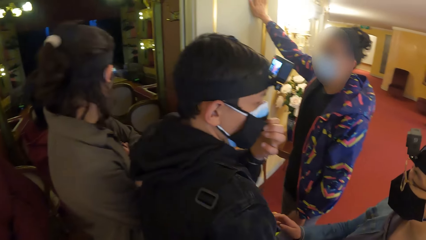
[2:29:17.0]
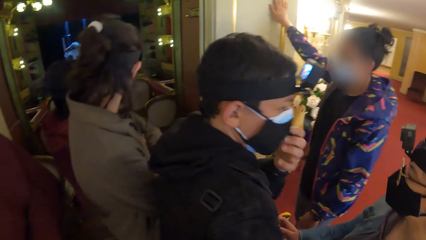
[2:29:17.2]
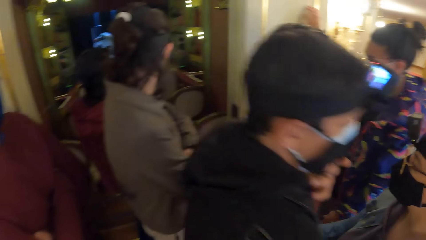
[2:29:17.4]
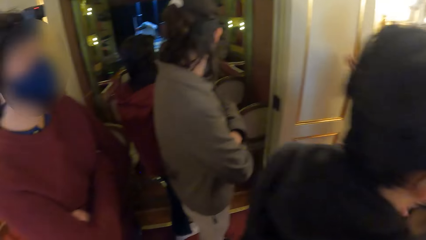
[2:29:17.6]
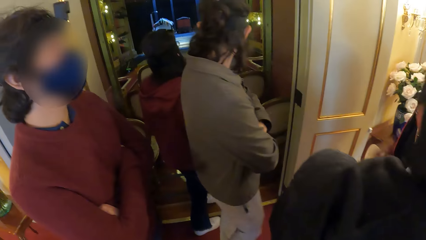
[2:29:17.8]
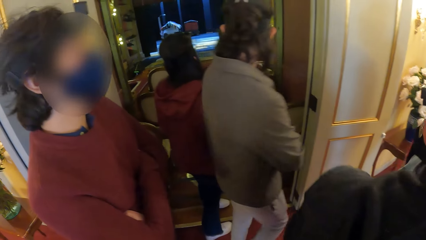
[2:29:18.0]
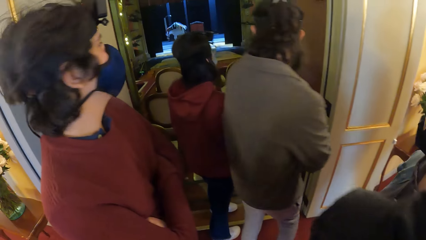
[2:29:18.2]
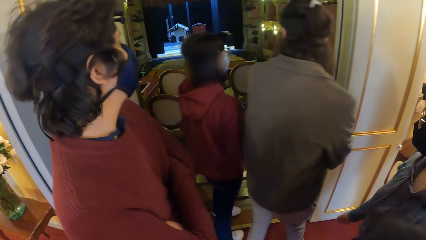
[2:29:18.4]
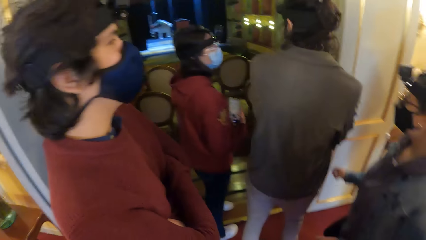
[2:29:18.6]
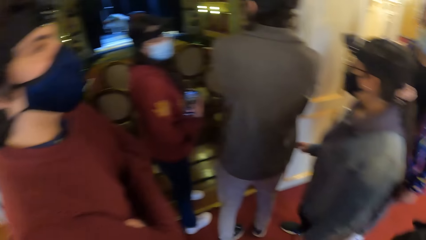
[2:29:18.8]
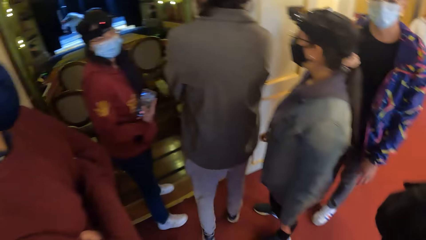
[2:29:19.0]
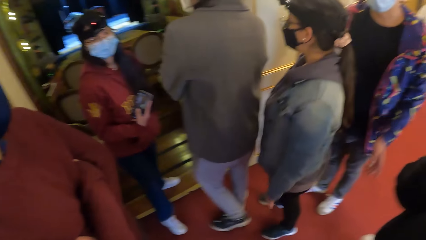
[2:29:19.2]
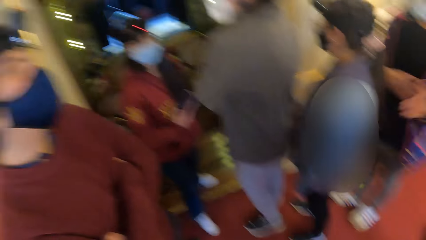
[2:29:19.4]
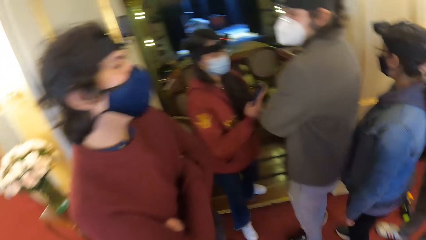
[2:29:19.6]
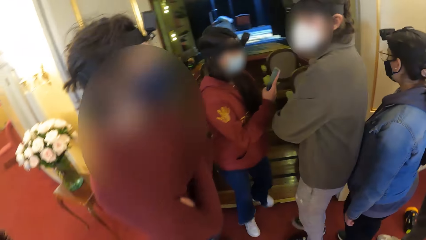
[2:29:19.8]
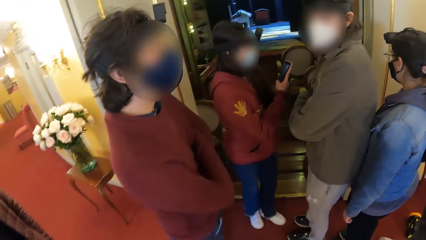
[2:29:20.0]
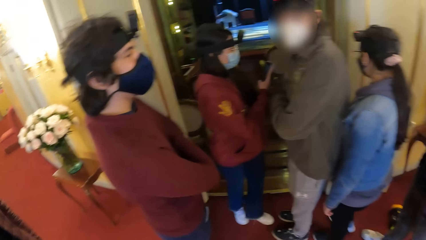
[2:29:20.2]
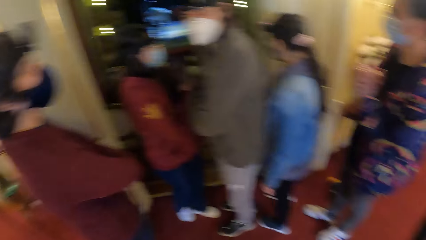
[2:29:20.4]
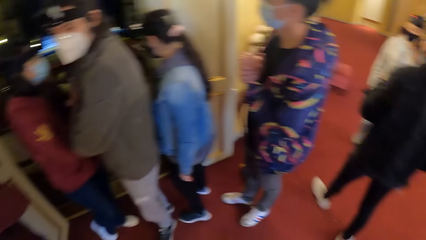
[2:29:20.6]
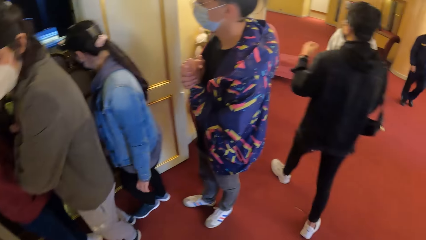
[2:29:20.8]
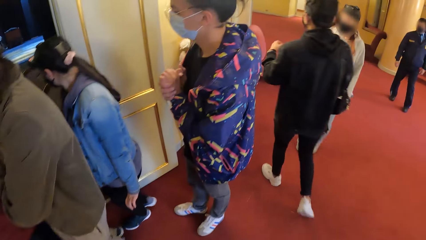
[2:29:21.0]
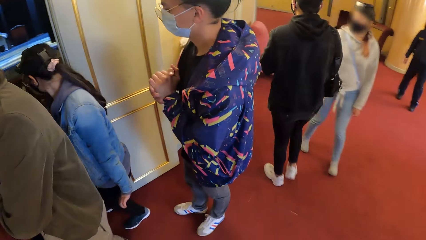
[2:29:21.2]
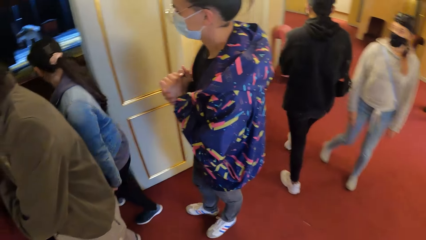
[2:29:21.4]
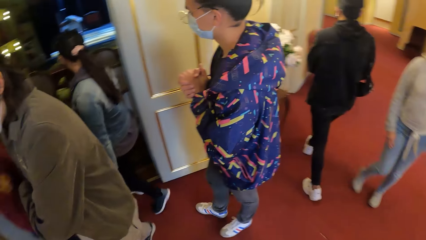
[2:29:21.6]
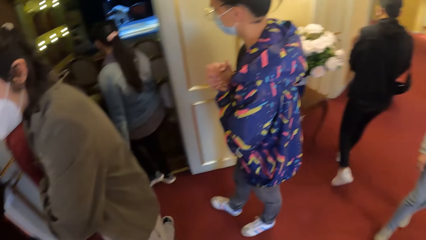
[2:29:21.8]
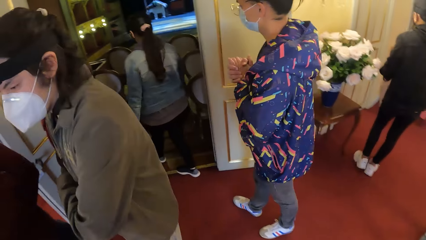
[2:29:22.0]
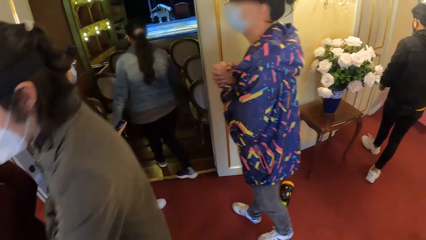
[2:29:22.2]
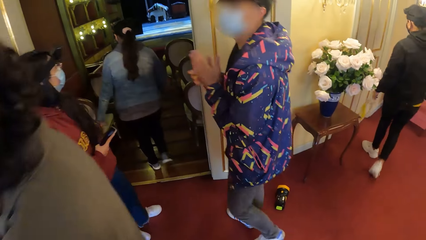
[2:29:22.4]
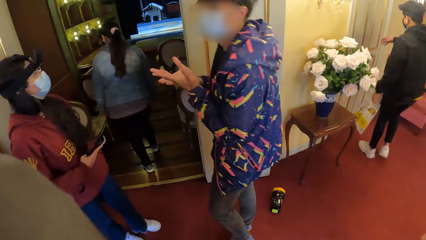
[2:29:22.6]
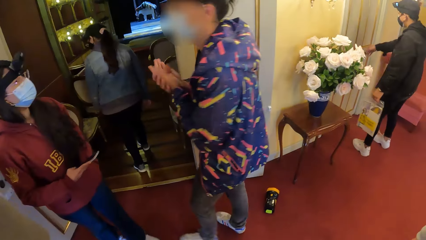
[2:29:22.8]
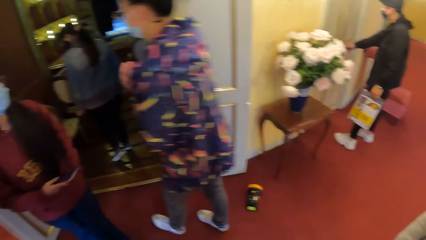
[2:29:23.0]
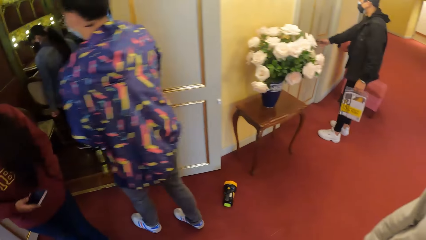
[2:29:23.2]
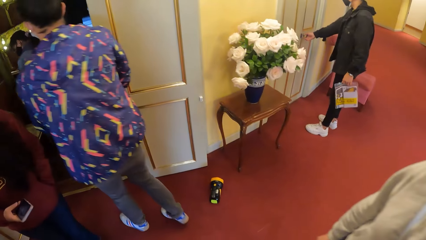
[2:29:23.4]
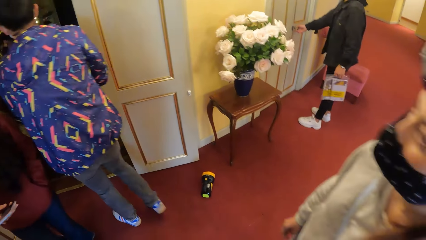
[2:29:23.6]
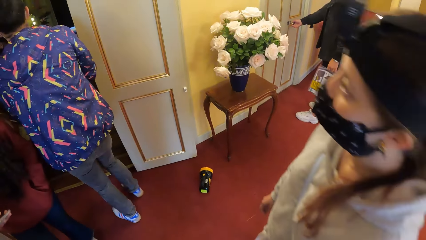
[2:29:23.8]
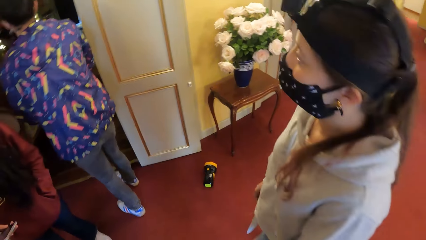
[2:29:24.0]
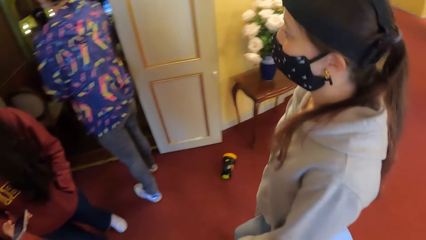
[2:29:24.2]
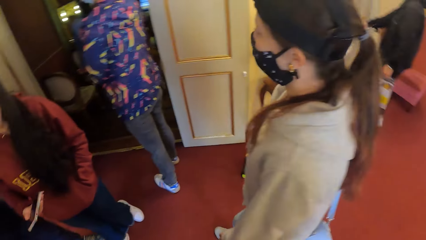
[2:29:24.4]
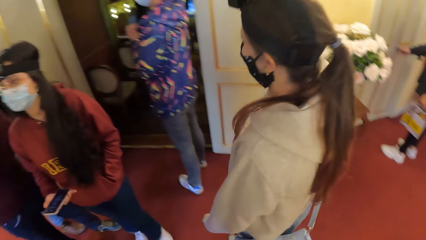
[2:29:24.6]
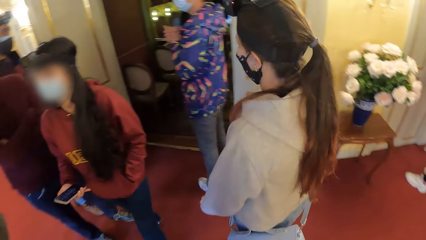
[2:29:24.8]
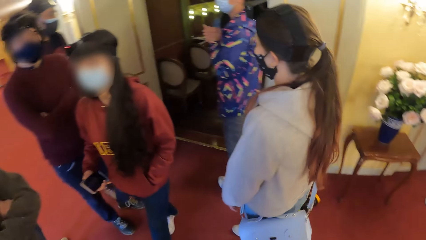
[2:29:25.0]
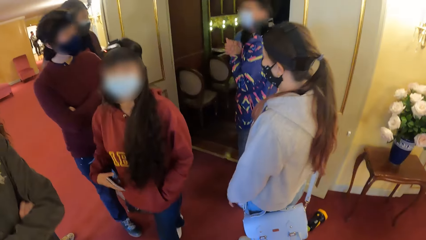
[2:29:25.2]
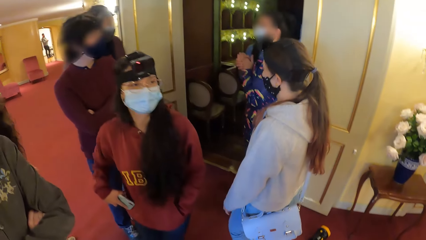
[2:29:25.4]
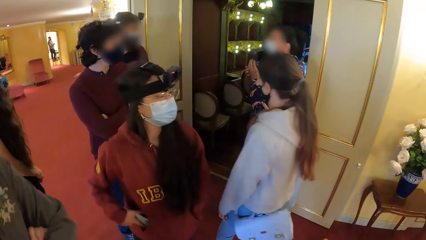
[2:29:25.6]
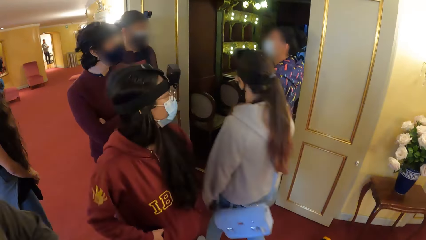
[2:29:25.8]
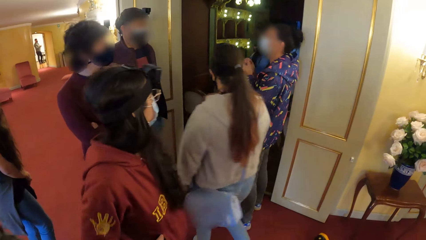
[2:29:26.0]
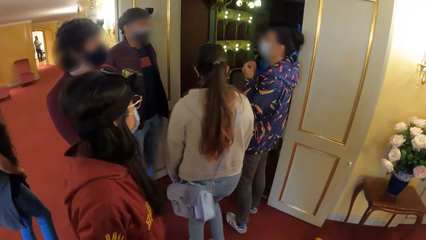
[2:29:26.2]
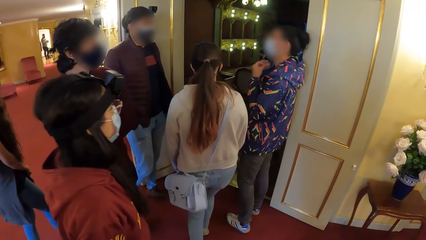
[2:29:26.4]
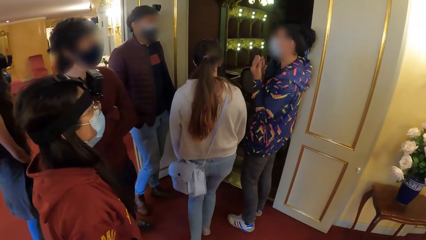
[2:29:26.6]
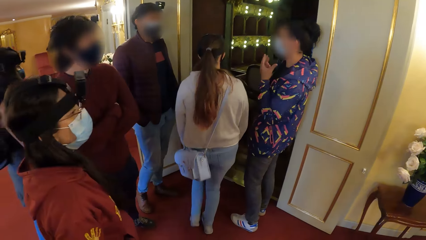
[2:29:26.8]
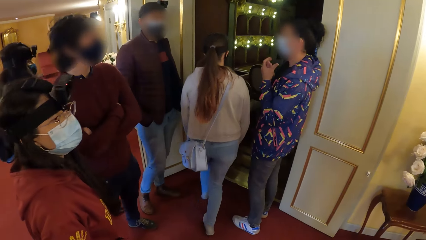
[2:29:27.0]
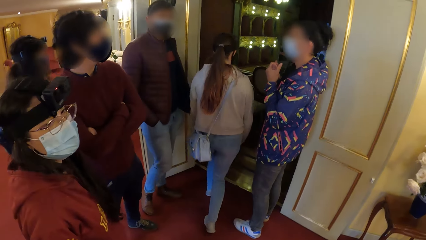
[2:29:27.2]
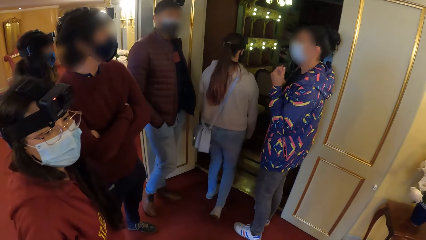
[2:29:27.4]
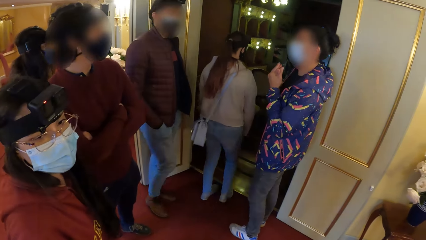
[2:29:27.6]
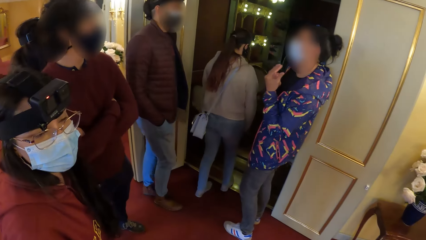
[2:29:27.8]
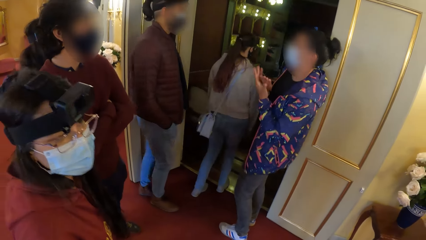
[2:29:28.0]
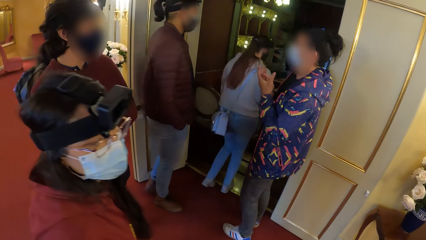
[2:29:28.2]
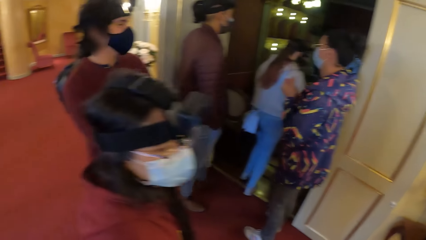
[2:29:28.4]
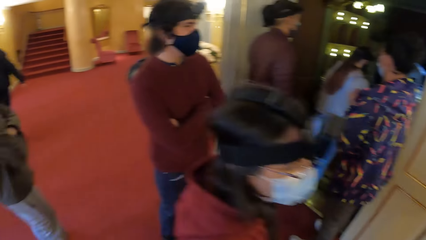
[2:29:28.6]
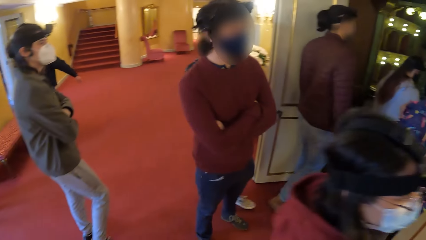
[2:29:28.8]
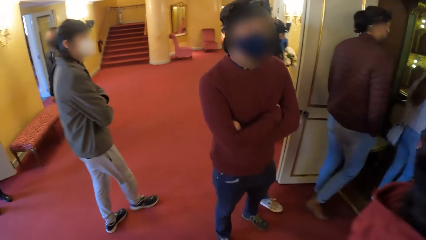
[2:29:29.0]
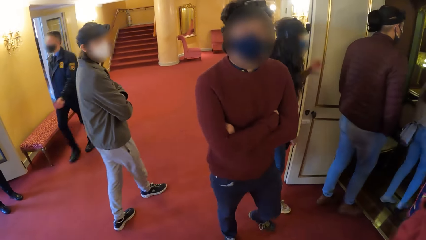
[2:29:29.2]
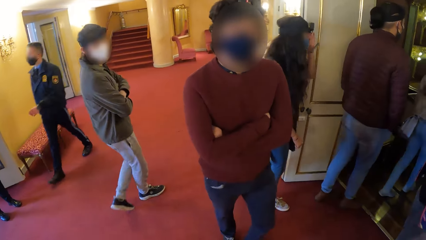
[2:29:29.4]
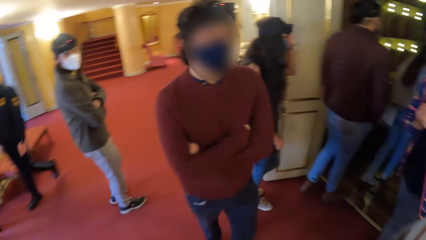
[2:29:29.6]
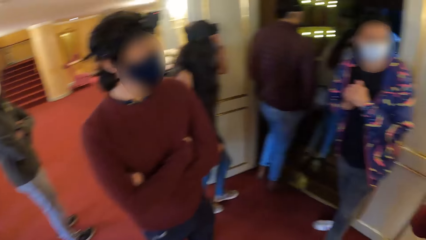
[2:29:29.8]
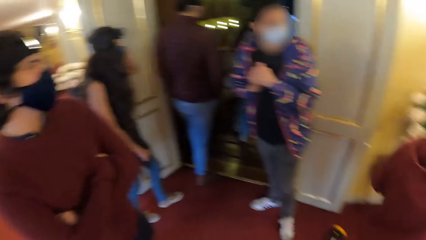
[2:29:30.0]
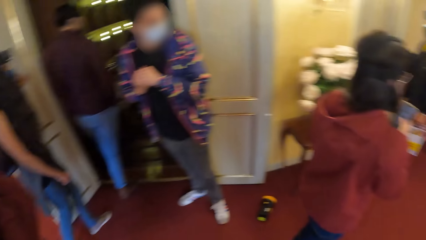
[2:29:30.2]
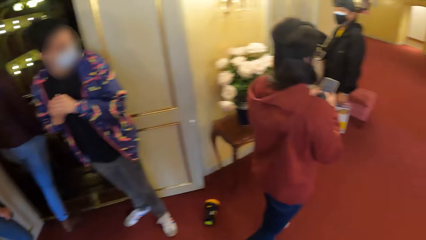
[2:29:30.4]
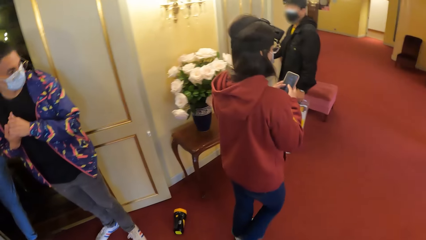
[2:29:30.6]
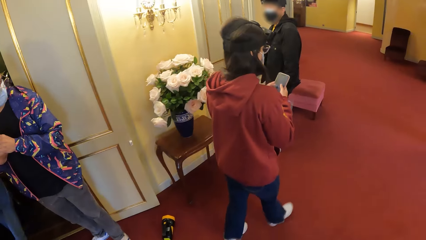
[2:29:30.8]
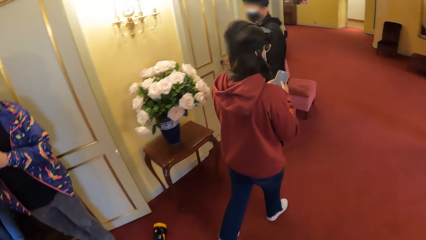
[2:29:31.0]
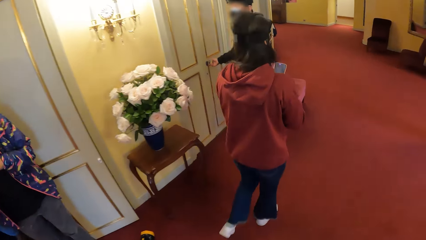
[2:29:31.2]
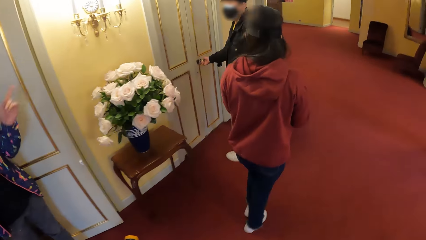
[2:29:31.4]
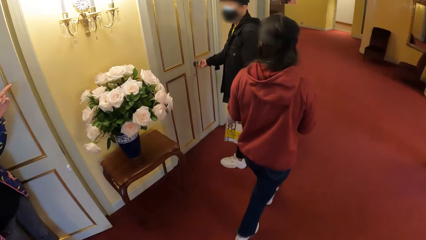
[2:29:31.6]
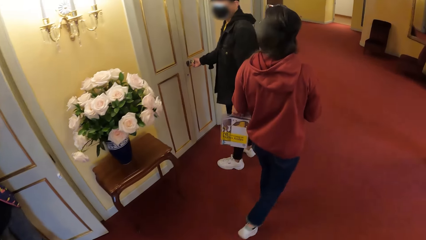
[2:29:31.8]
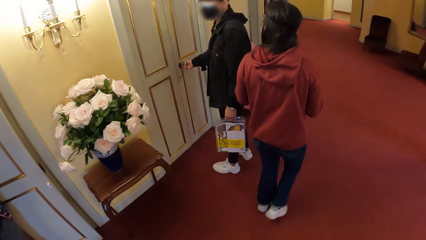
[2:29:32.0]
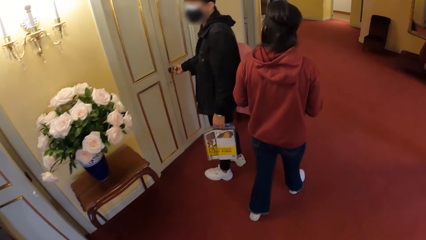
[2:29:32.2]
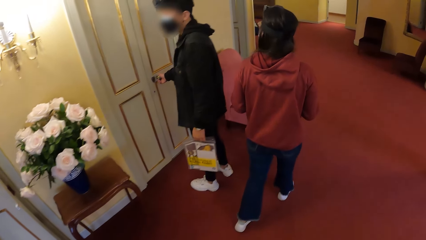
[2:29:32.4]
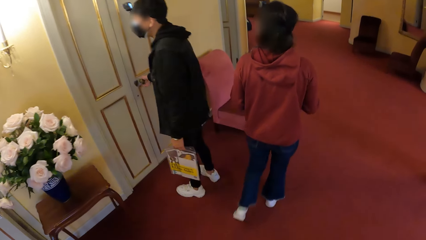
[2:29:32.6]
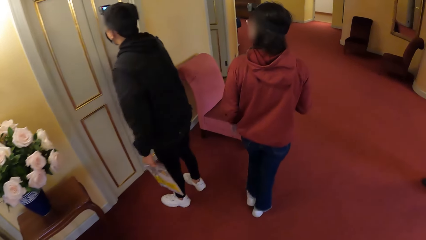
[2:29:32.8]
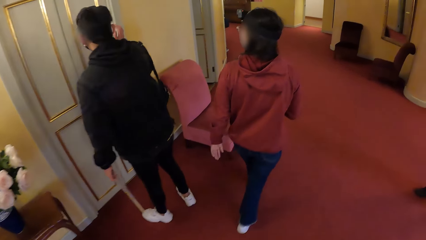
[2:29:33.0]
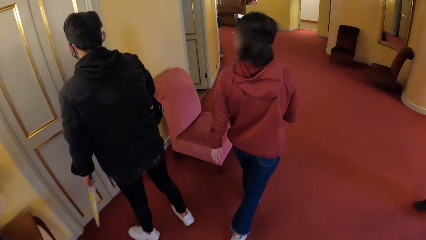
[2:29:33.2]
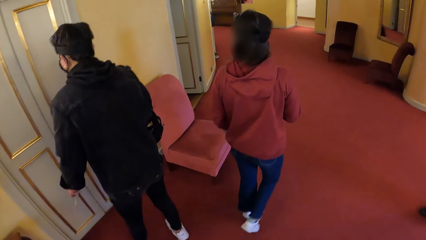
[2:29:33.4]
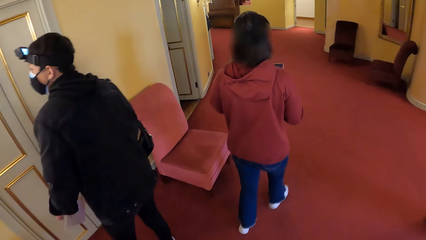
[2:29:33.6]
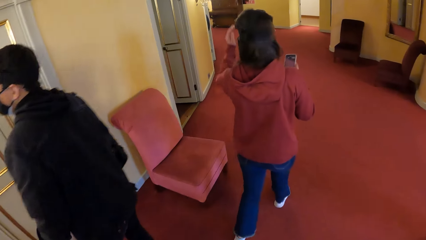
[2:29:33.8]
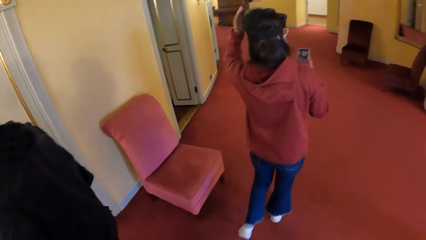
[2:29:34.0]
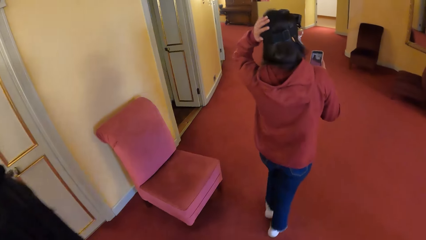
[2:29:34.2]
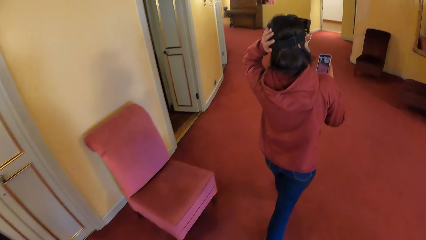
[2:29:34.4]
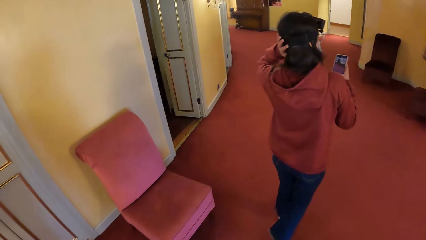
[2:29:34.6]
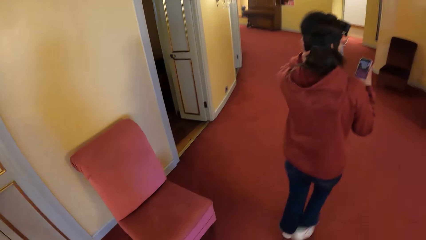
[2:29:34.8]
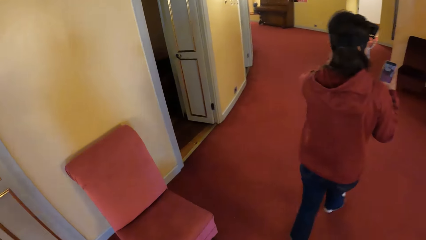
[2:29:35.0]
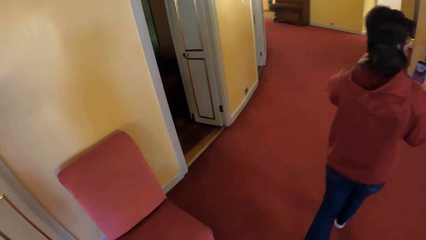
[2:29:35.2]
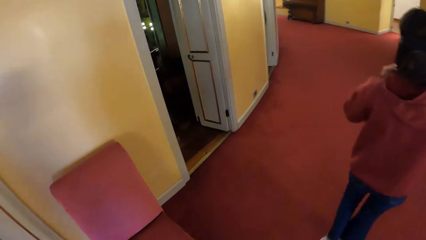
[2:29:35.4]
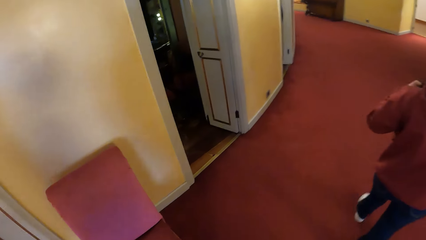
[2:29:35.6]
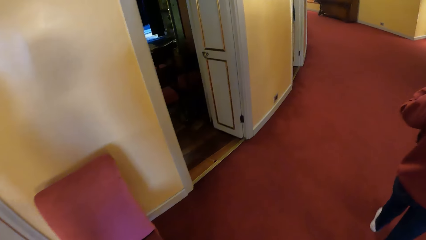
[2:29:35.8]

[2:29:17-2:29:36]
The woman gestures with both hands. The man holds a door knob with his right hand. Another woman operates the phone in her right hand. She puts the phone in her right hand in her pocket. A third woman touches a camera on her head with her left hand. The second woman operates the phone in her hands. The camera wearer walks on the hallway. The second woman touches her hair with her left hand.
